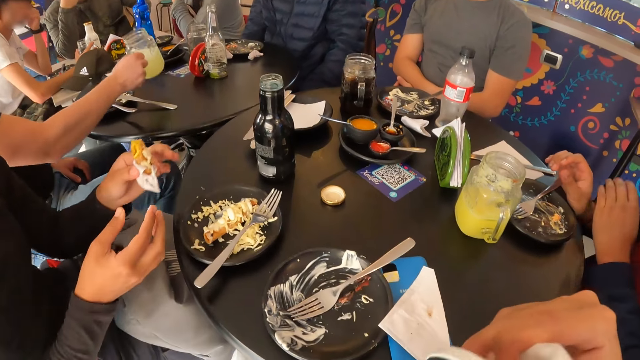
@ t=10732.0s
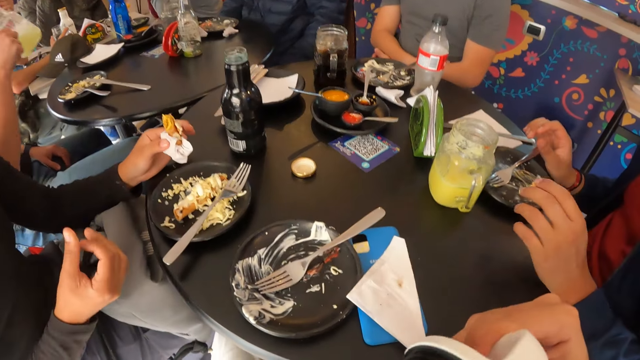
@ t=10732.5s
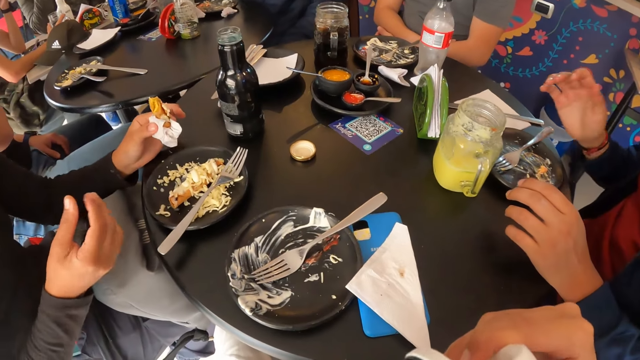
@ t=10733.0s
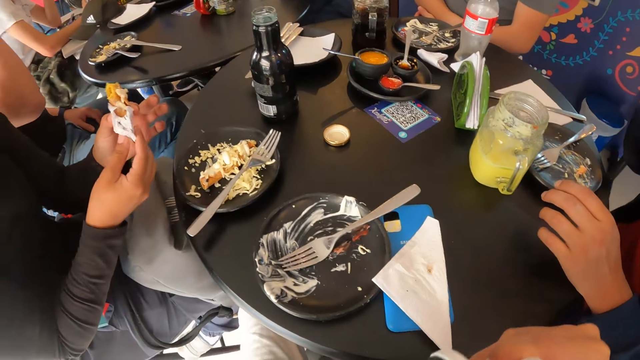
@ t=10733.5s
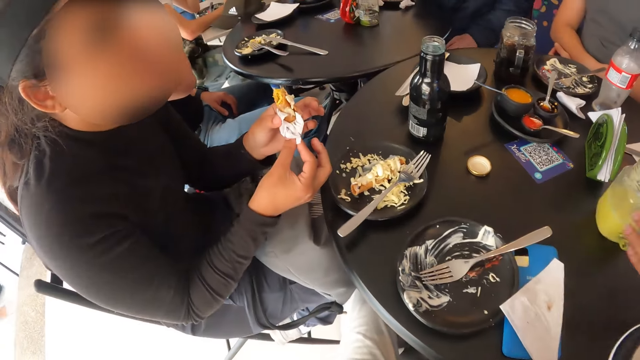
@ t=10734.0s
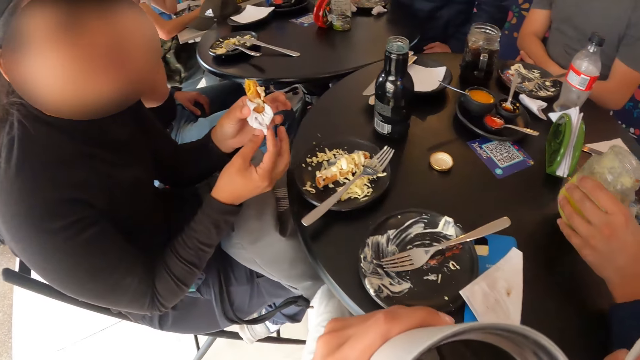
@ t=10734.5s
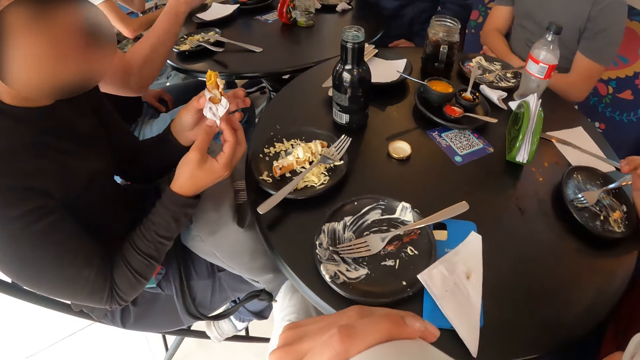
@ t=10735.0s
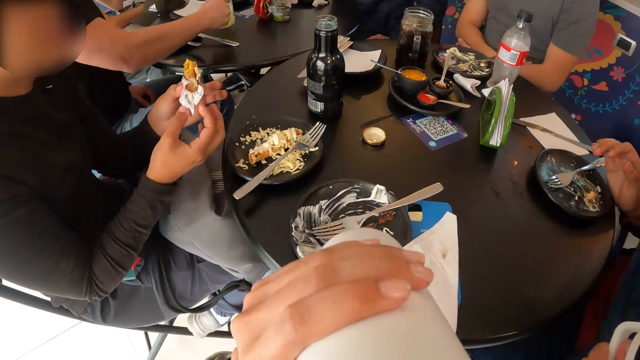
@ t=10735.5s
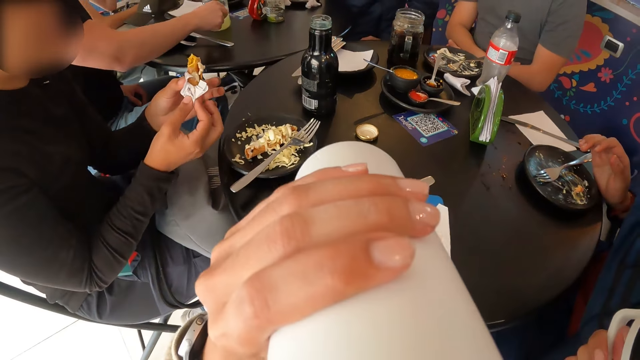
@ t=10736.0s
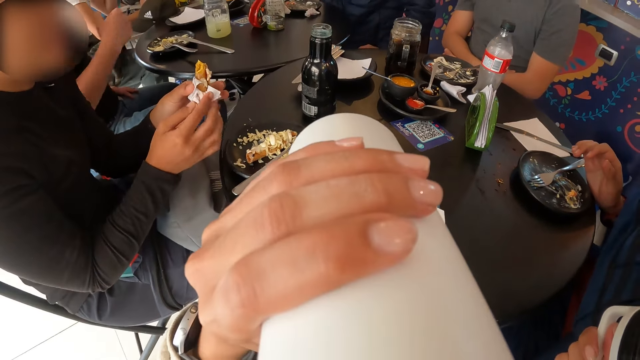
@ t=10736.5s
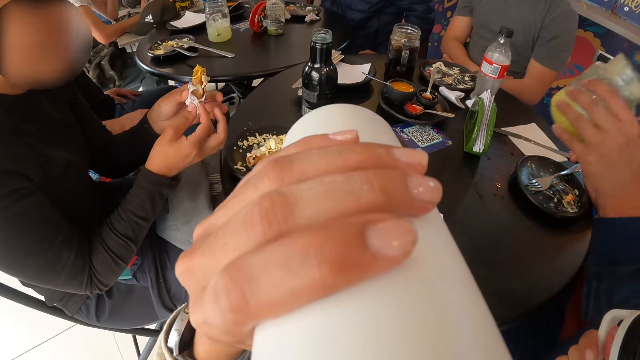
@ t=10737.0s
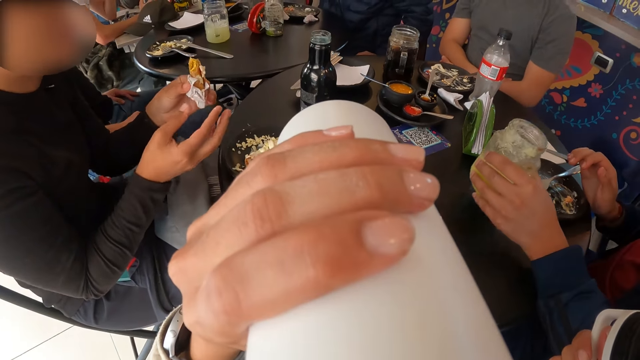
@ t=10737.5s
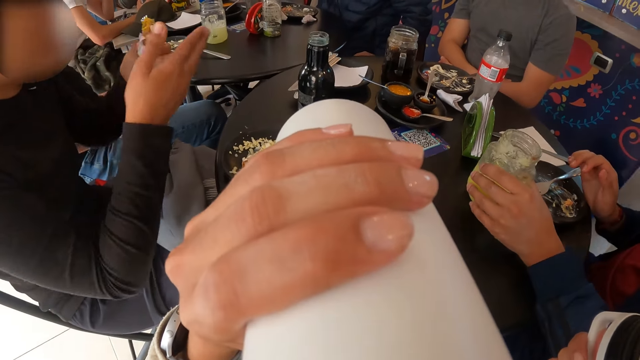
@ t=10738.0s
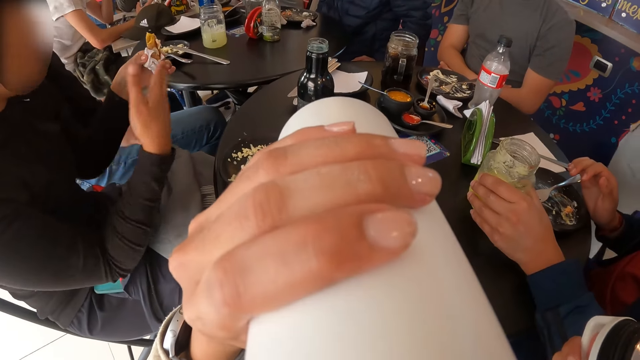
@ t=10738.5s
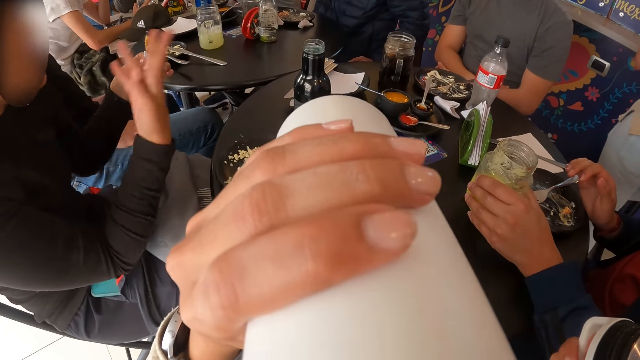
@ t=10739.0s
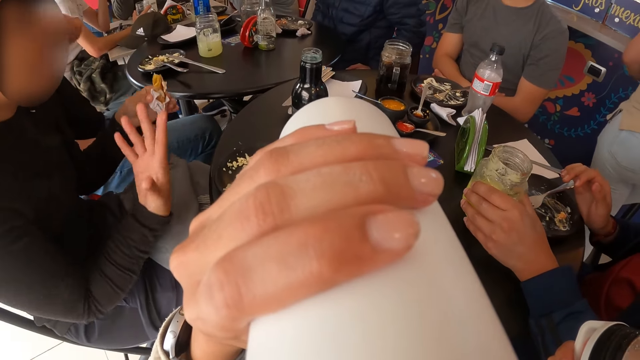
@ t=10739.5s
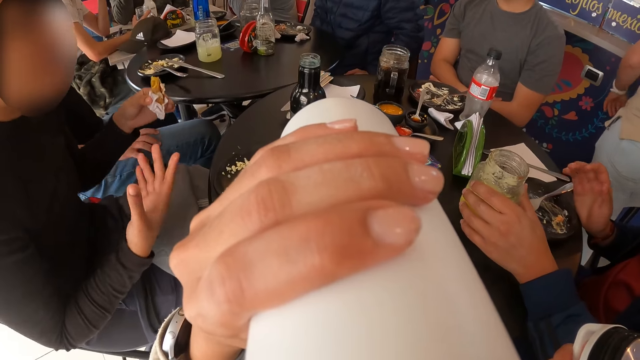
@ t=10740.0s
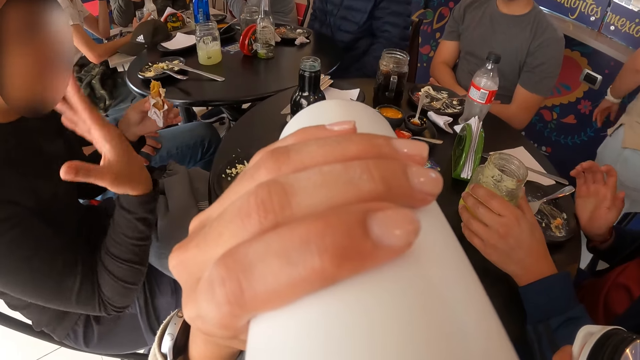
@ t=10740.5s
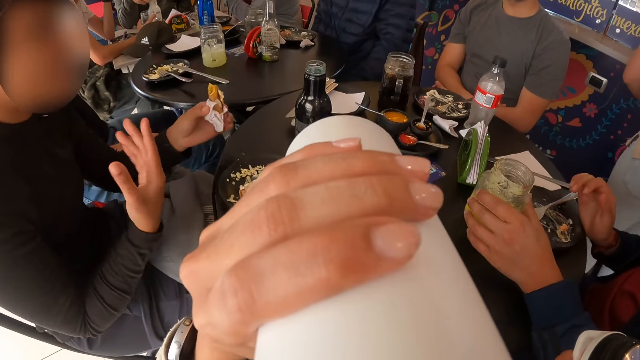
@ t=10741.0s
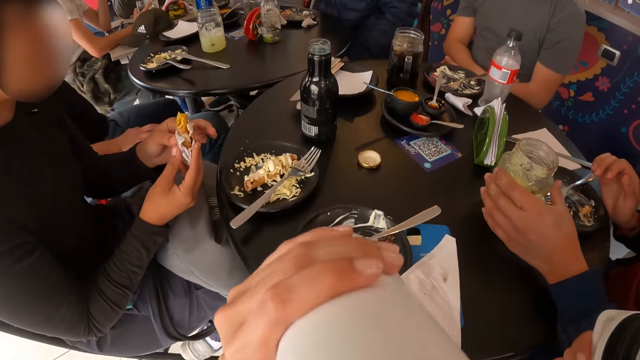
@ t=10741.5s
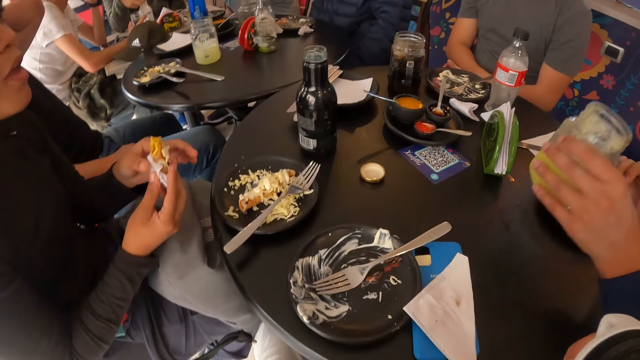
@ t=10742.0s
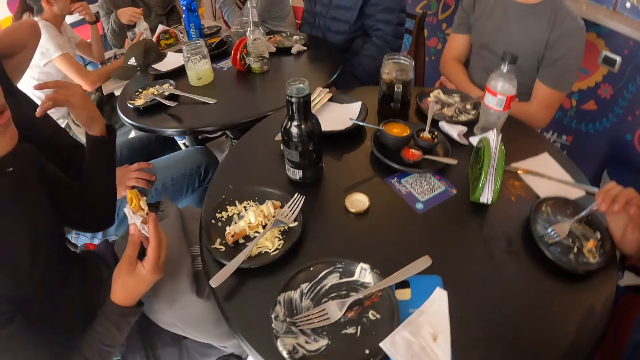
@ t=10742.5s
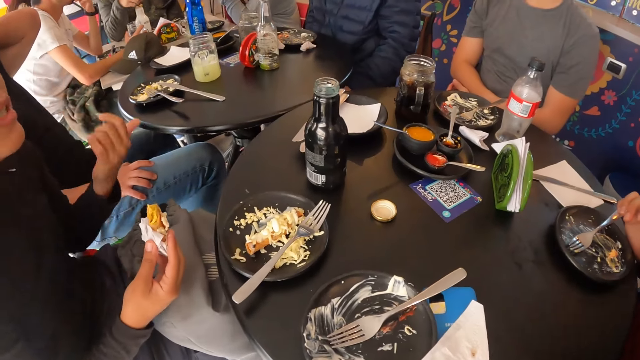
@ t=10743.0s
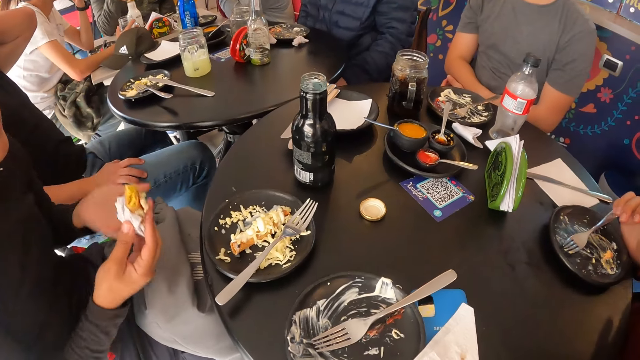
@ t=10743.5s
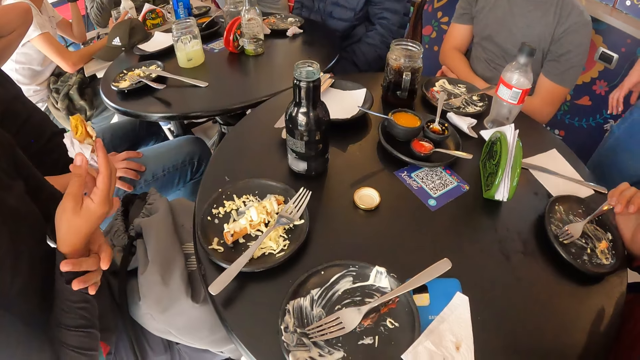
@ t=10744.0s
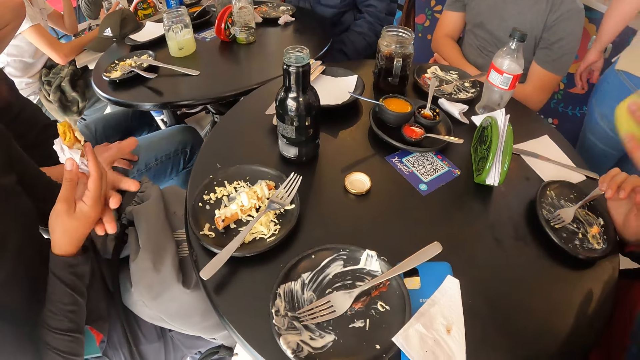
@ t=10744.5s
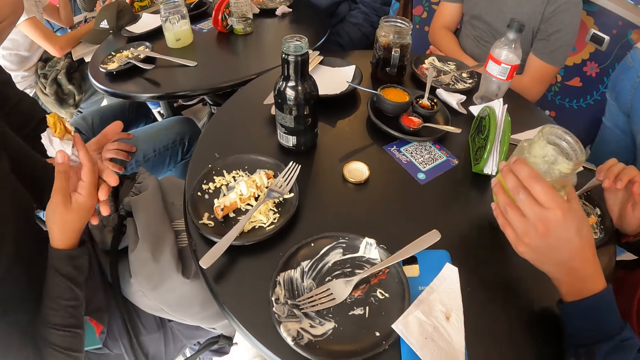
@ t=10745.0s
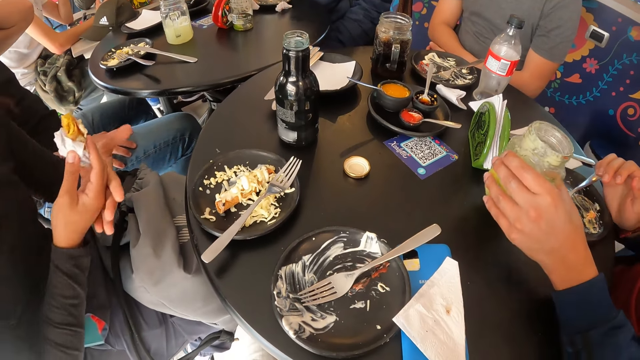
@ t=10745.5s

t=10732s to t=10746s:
A man picks up the cup from the table with his right hand. The camera wearer opens the water bottle. He drinks from the bottle on his left hand. Another man drops the cup on the table with his right hand and picks up the cup from the table with his left hand. The camera wearer closes the water bottle.

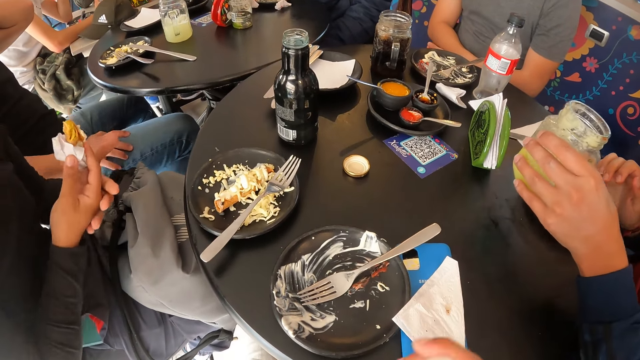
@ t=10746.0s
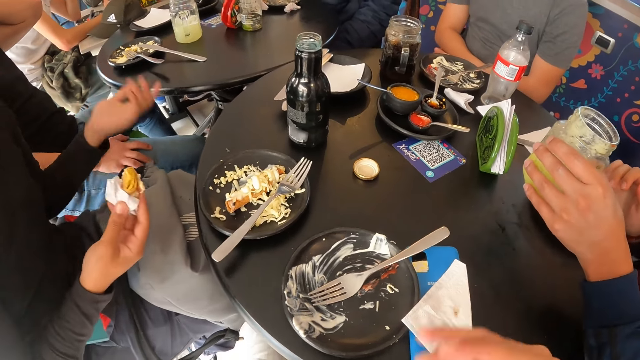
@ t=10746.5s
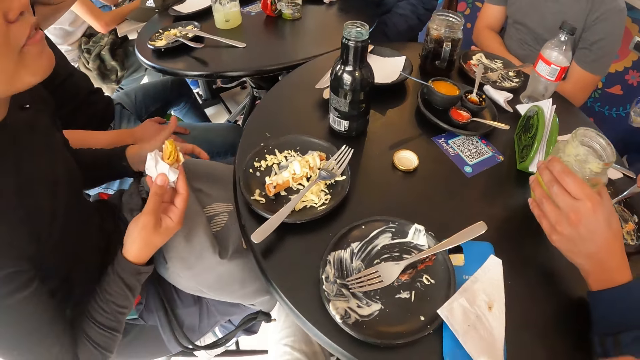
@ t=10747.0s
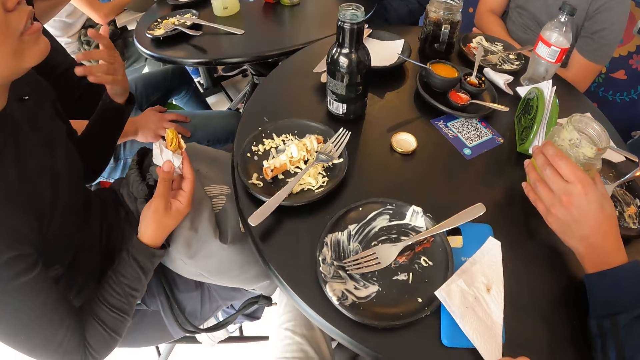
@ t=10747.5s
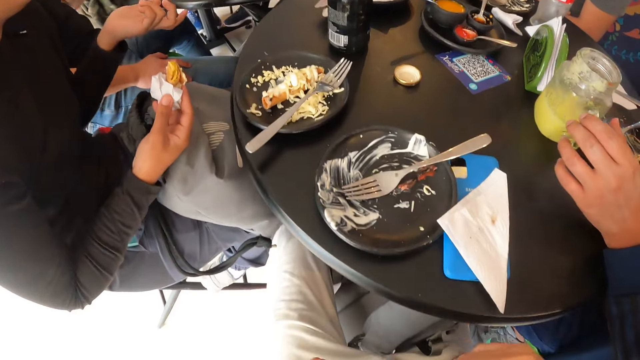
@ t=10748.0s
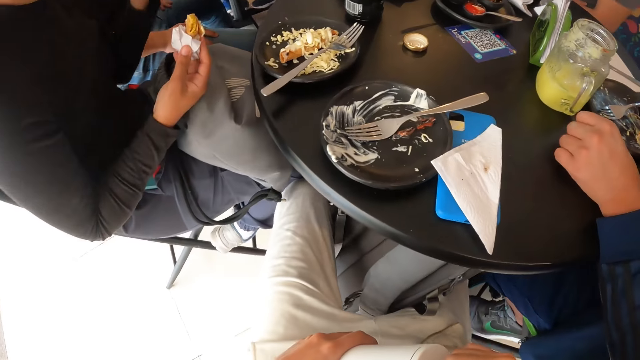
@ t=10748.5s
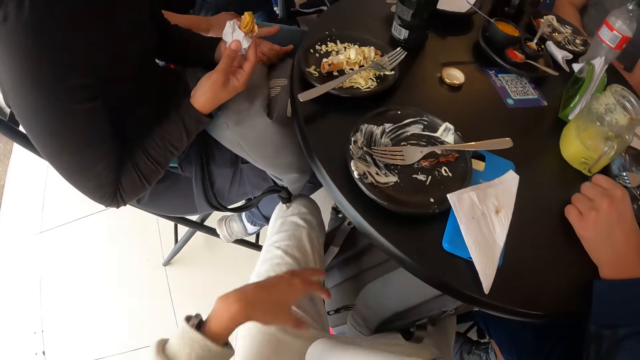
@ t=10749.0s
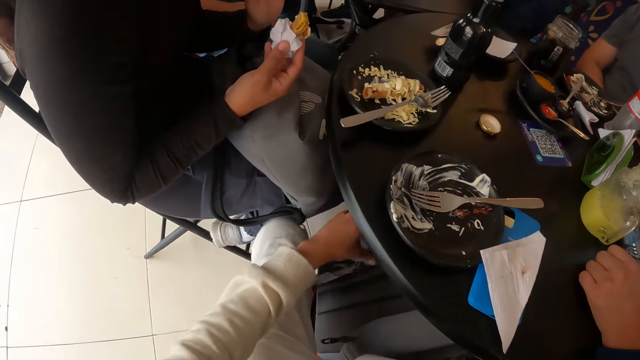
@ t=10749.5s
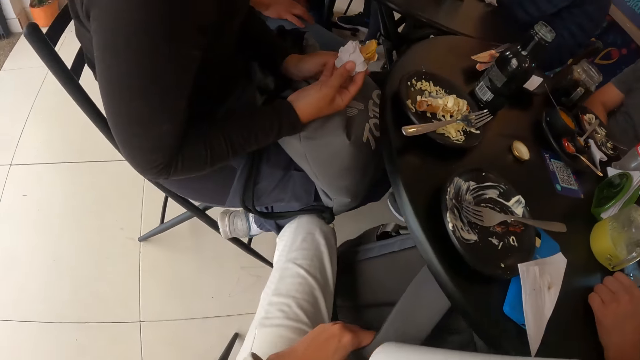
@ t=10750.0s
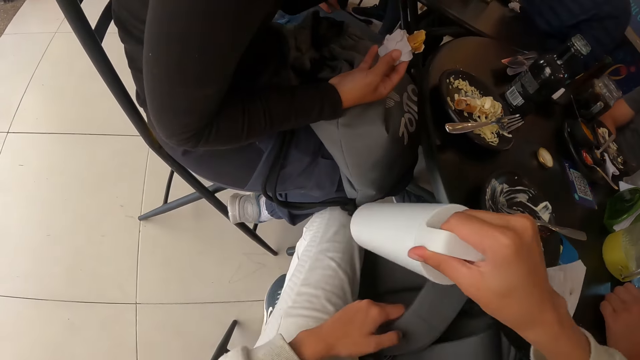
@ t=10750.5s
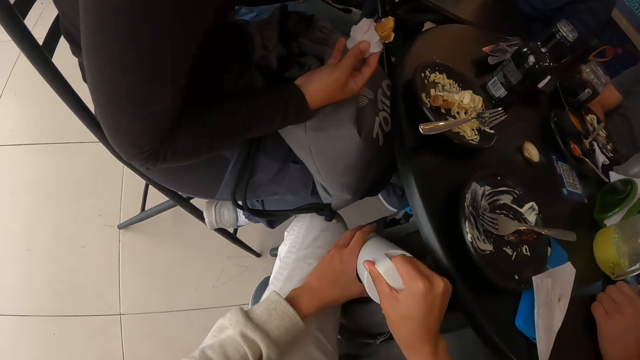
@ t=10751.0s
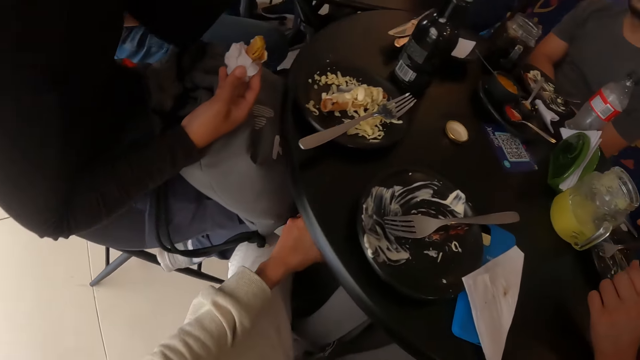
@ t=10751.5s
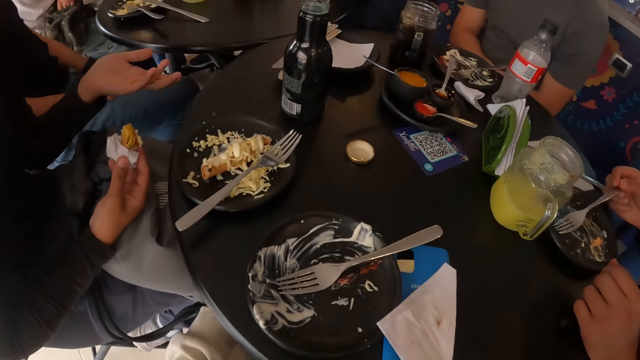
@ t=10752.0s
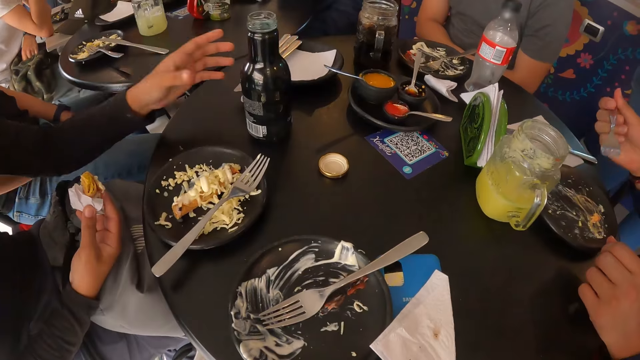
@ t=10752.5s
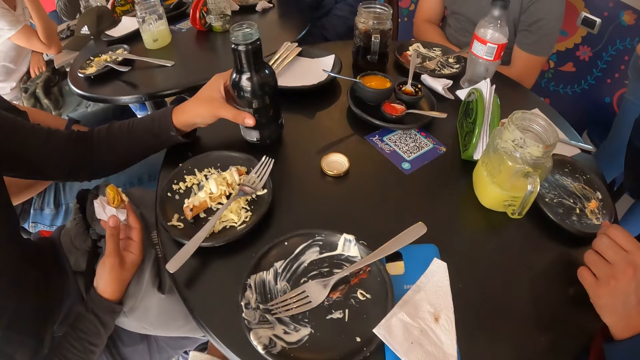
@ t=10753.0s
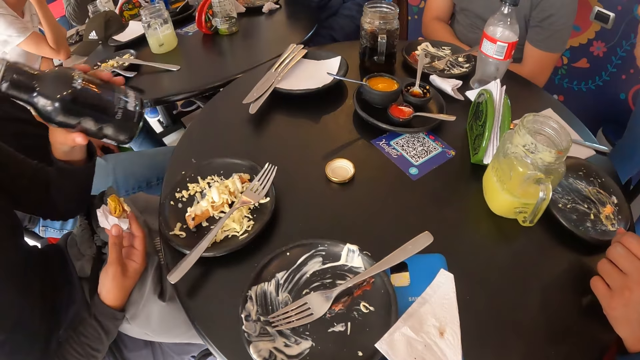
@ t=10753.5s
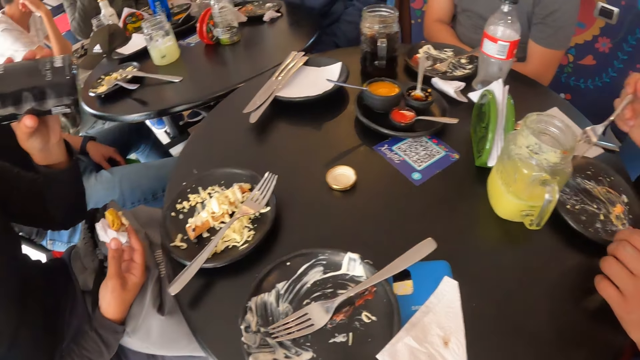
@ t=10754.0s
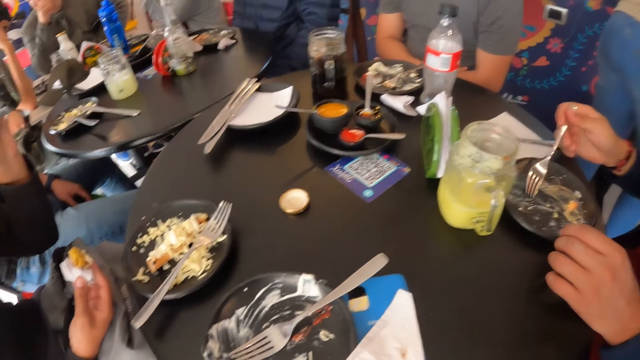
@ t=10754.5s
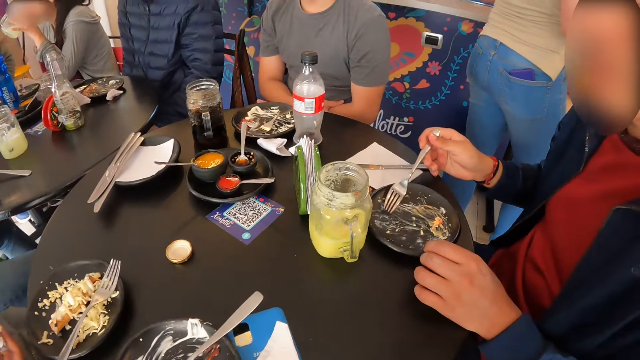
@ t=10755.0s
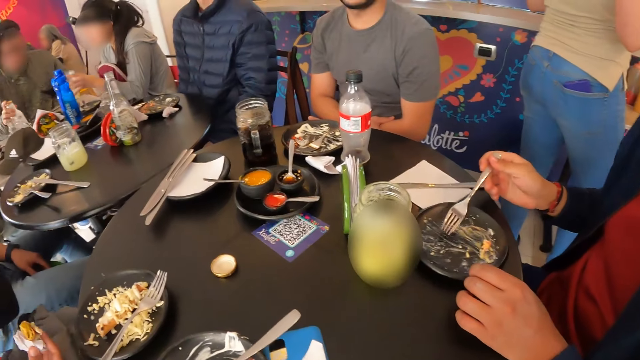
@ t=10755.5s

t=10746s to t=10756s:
A man drops the bottle on the table with his left hand. The camera wearer picks up a bag. They put the bottle into the bag with both hands. A woman picks up the bottle from the table with her left hand. She drinks from the bottle in her left hand.
